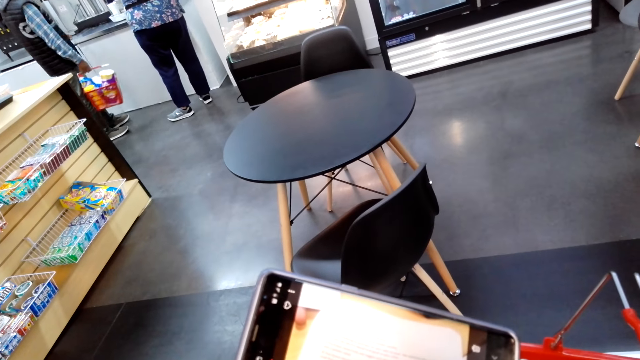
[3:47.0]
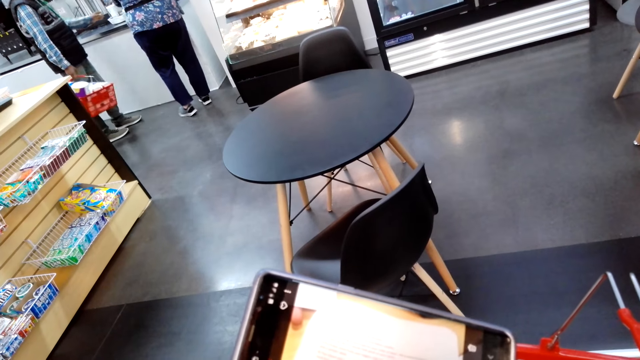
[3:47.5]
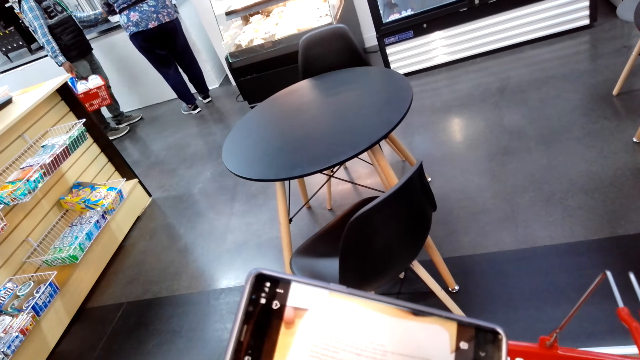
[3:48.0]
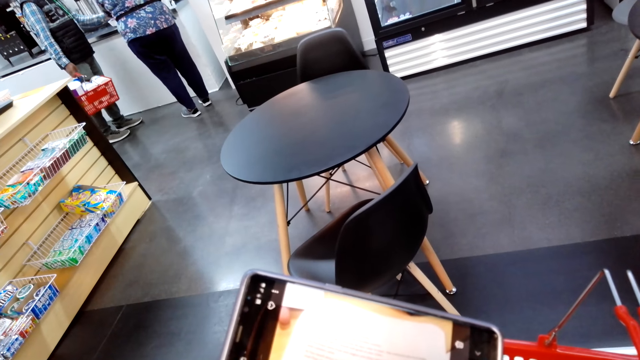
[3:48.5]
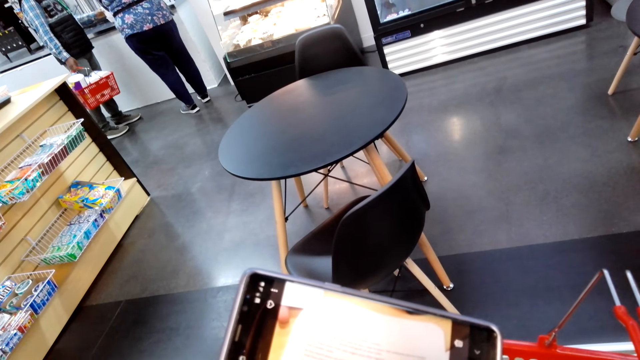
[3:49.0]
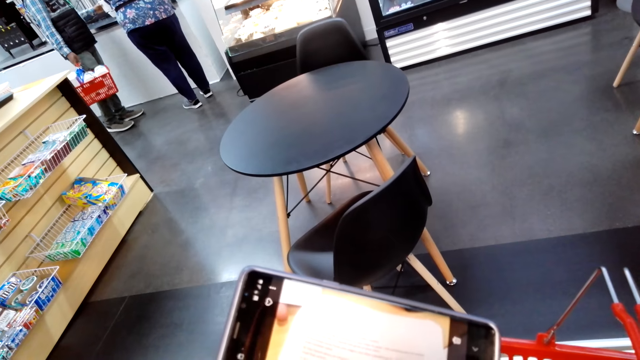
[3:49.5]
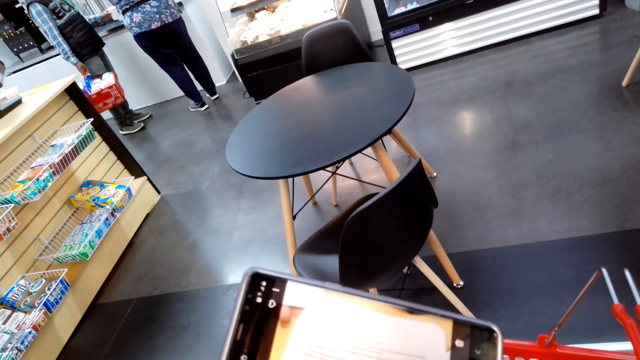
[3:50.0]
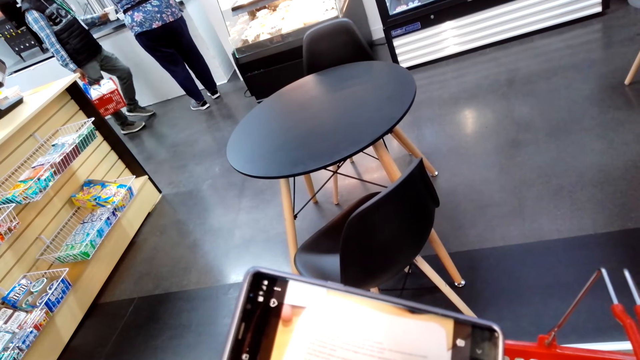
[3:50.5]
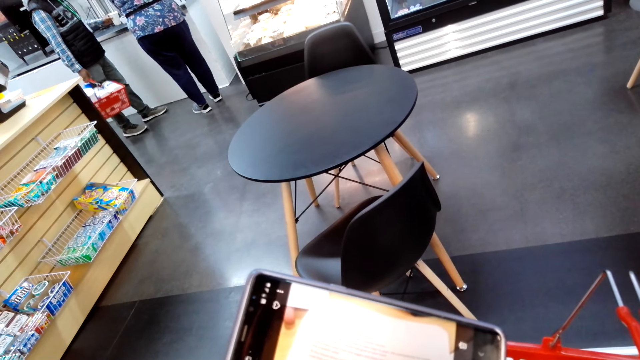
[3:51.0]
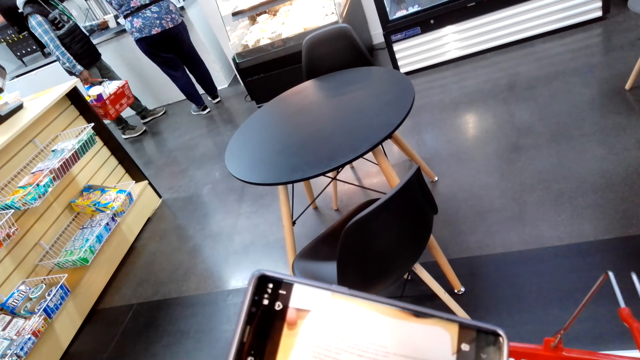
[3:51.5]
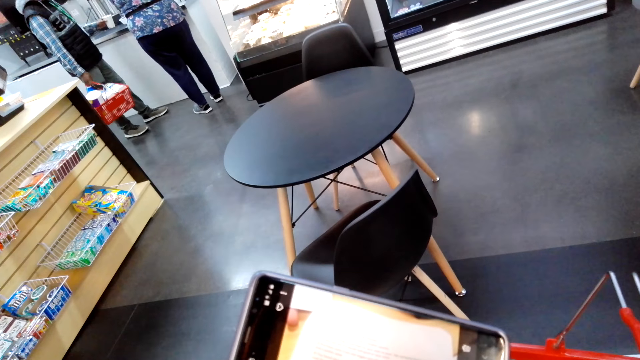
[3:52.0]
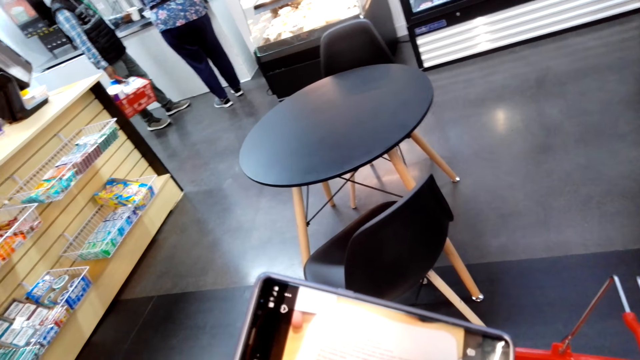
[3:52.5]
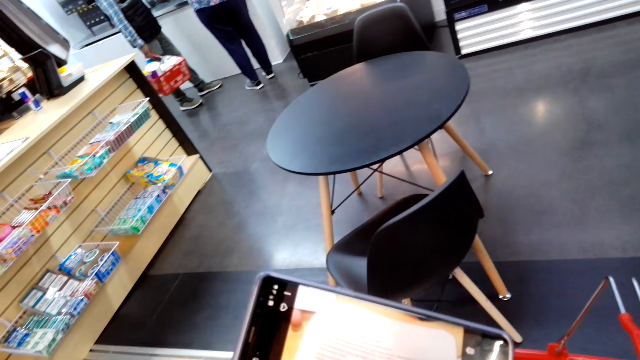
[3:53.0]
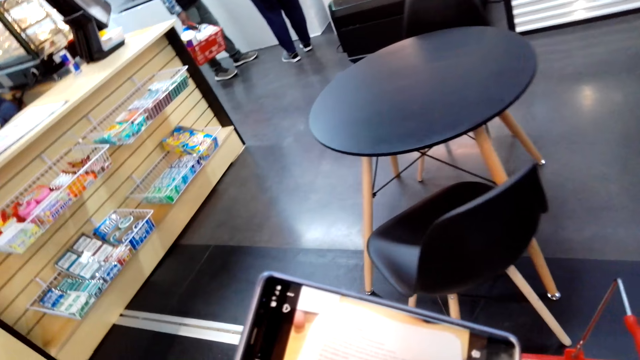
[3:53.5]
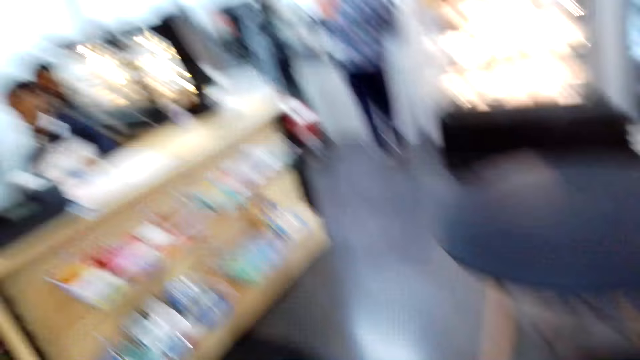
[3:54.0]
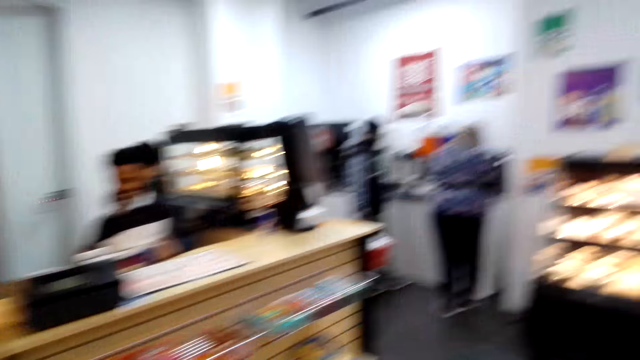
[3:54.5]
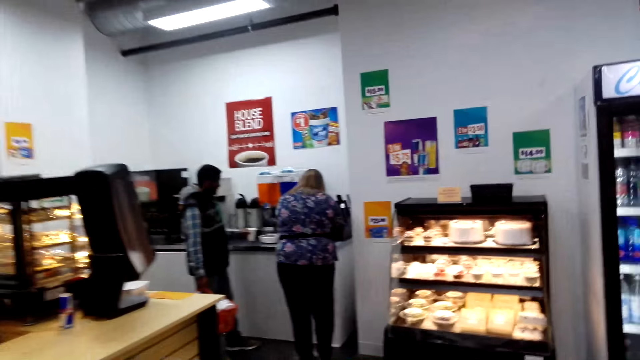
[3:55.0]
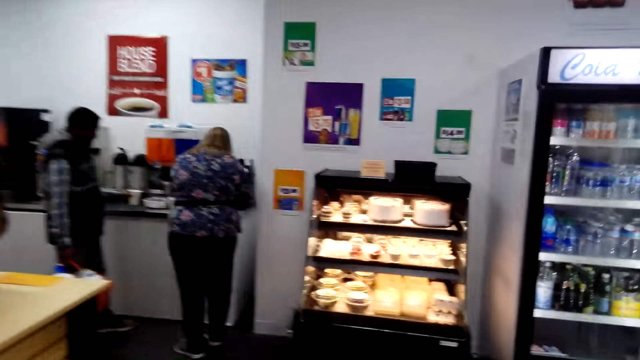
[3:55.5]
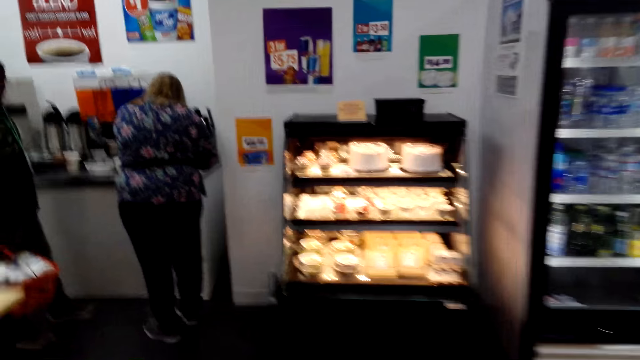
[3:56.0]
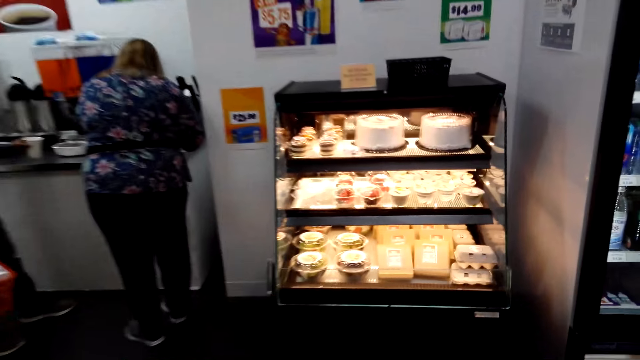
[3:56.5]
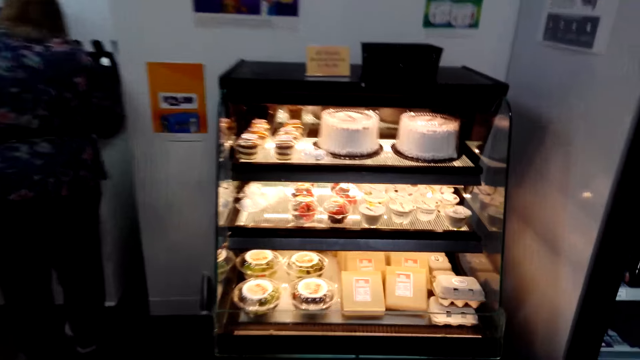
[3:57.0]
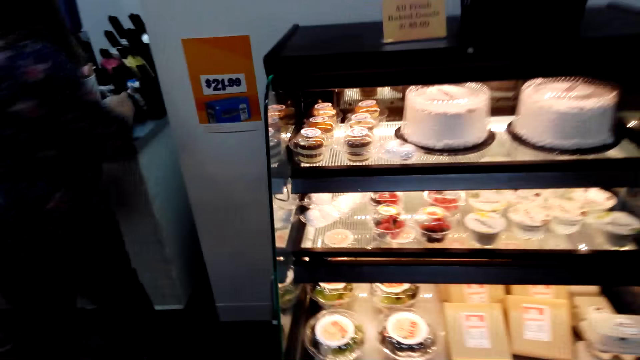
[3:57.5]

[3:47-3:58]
The camera wearer looks around the supermarket. They walk towards a display counter.

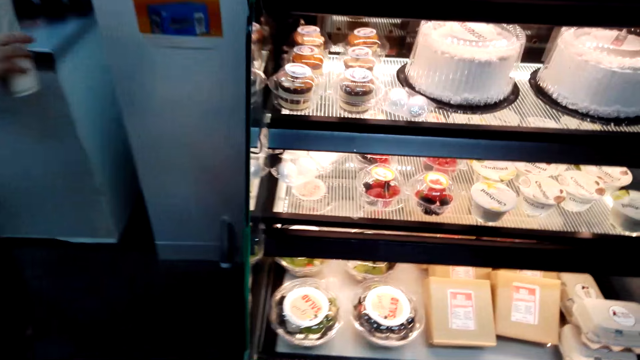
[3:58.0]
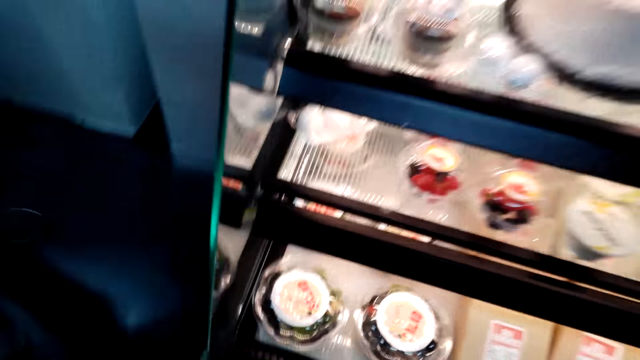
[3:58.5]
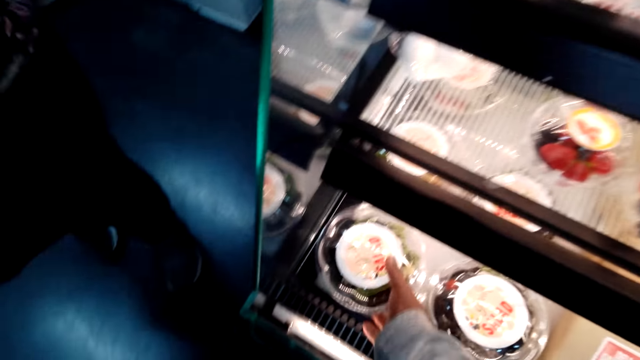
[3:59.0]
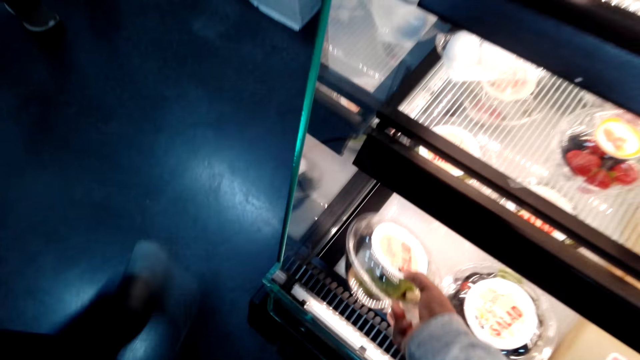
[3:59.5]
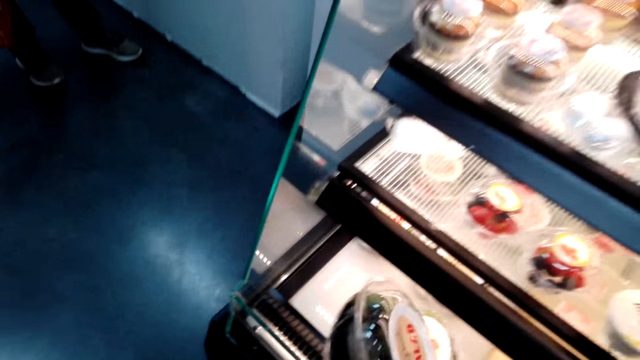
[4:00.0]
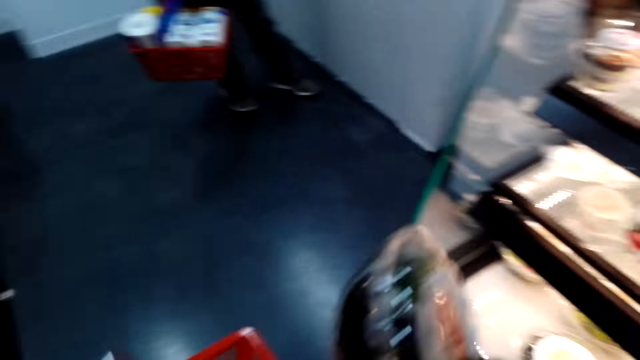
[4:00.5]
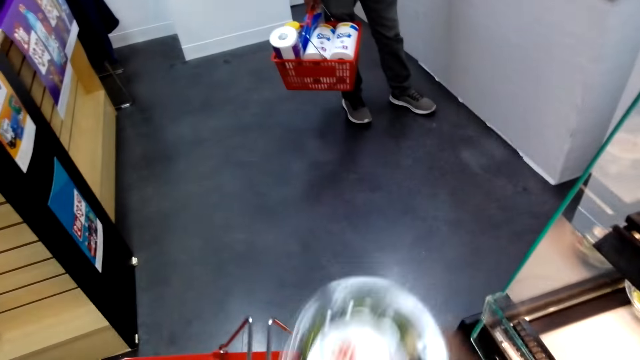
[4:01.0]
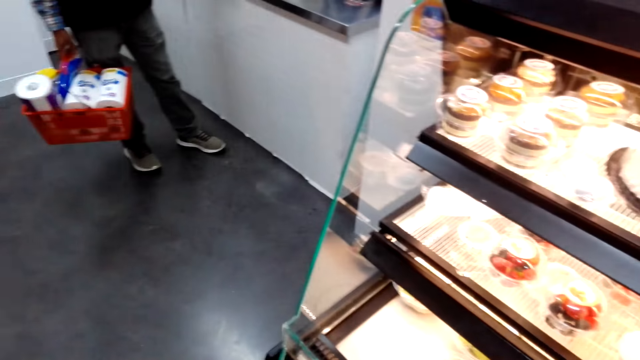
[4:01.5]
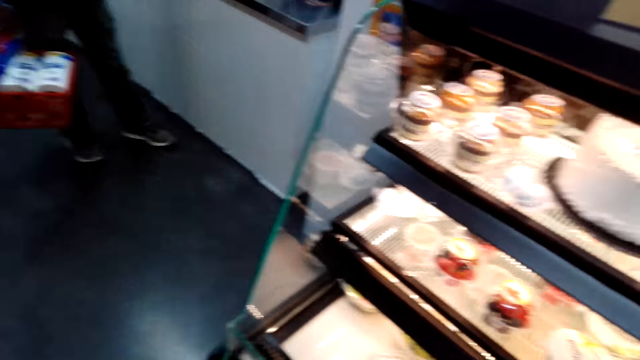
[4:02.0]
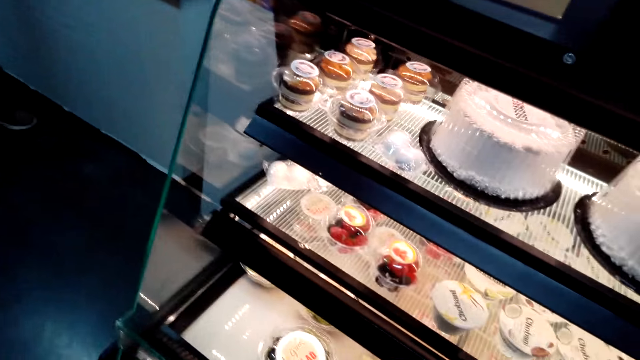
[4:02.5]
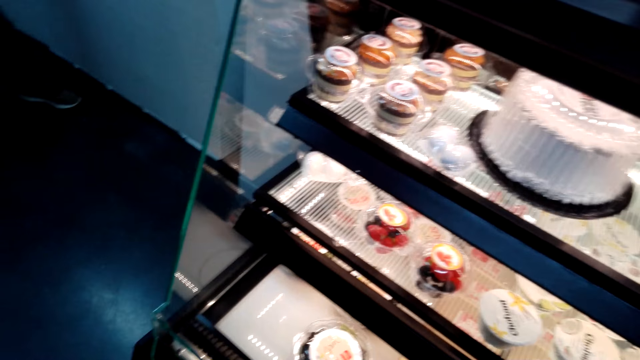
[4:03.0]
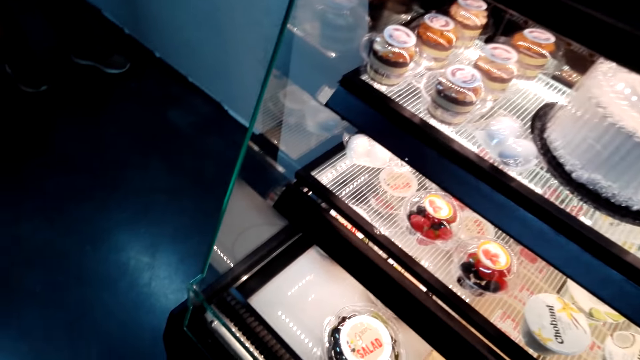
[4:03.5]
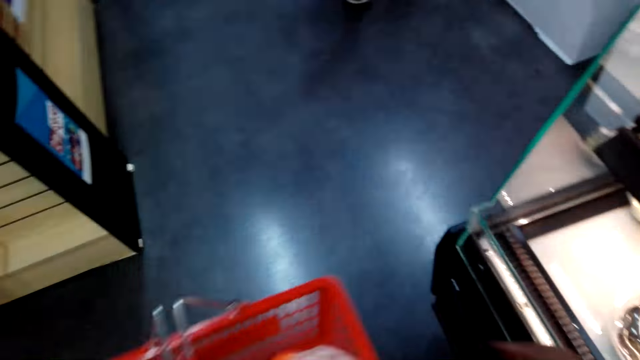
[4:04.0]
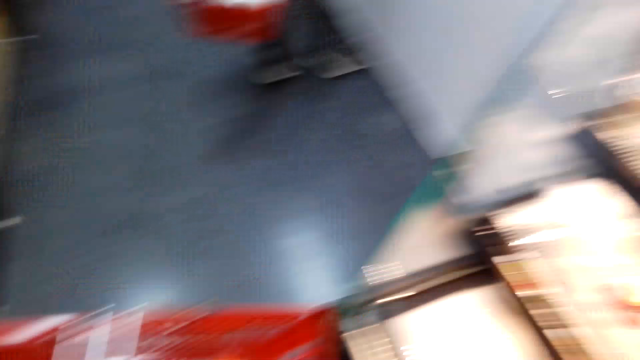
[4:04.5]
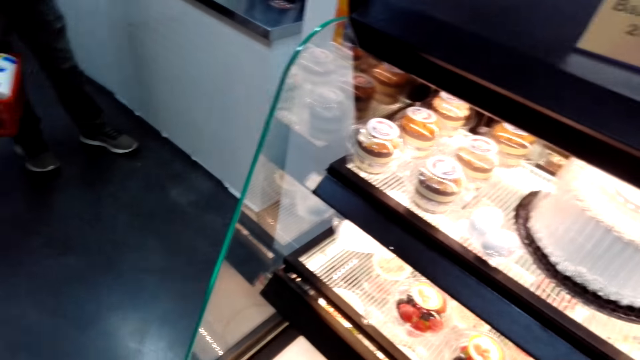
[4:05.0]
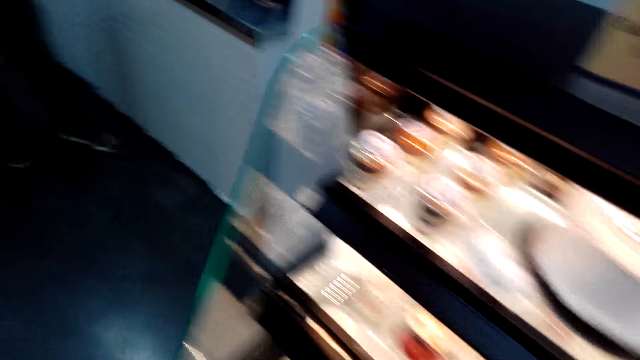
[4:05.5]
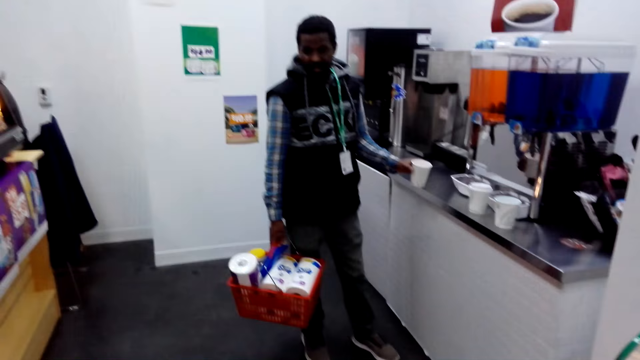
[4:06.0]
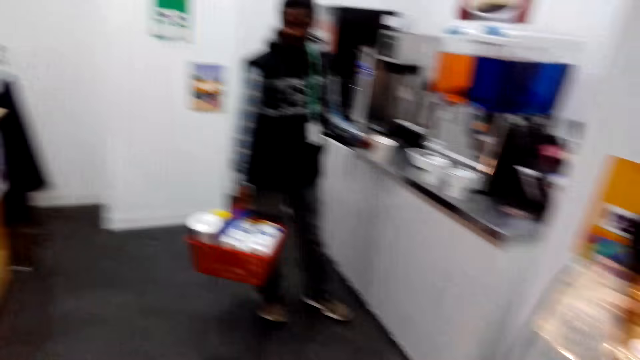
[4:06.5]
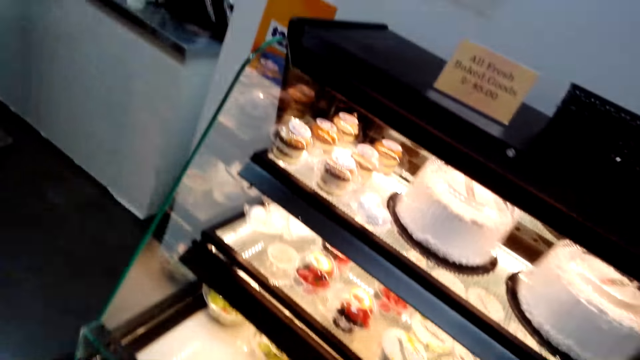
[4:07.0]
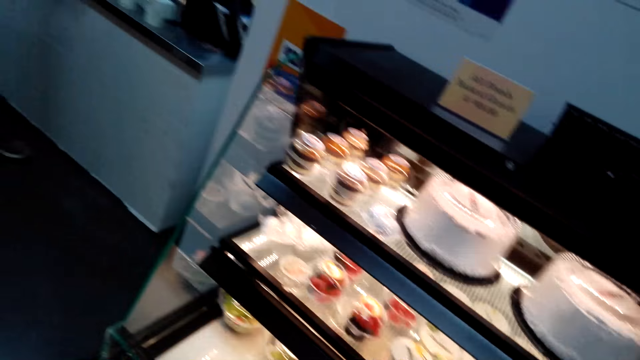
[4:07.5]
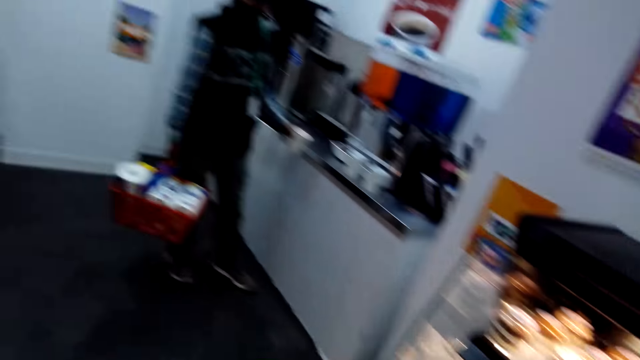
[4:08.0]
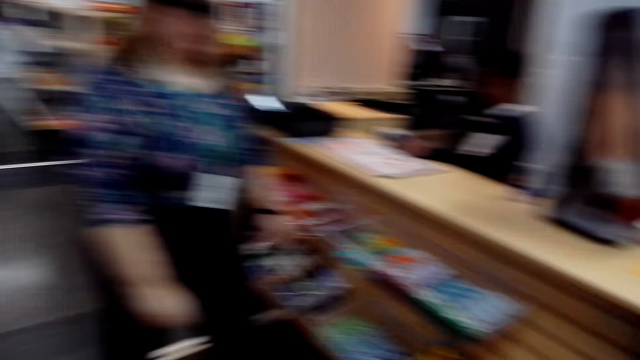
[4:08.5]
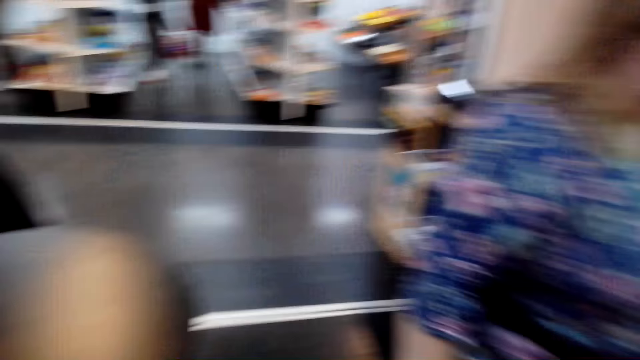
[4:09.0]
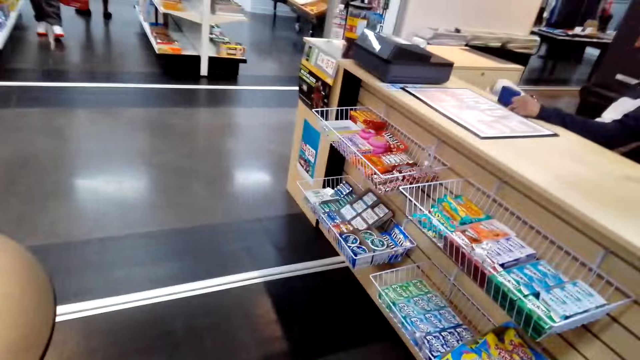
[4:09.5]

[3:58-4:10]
The camera wearer picks up packed fruit salad or cake in the display counter. They put the packed fruit salad in the supermarket basket. They look towards the display counter. They adjust the supermarket basket. They look around in the supermarket.
